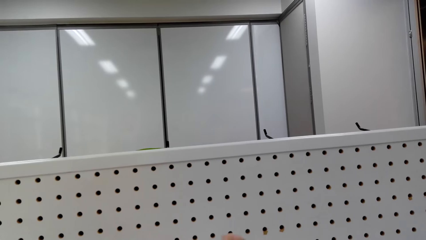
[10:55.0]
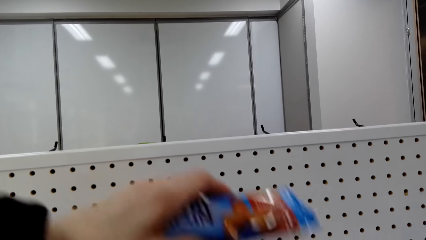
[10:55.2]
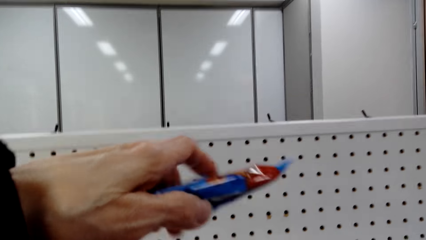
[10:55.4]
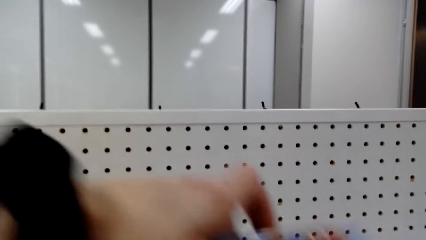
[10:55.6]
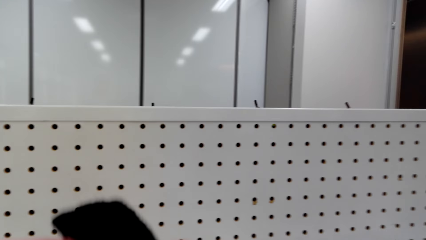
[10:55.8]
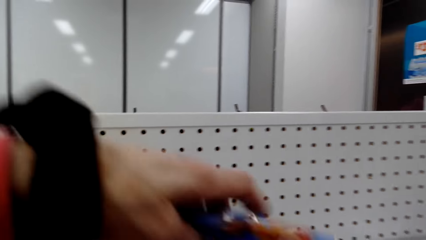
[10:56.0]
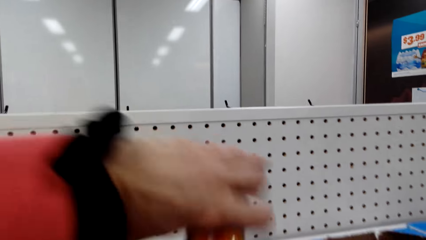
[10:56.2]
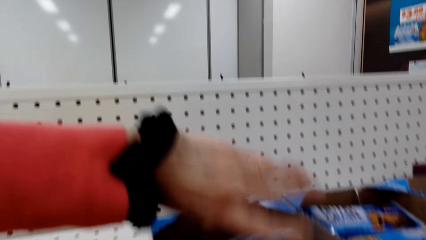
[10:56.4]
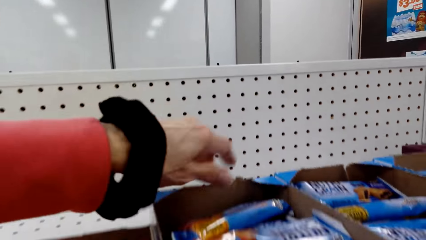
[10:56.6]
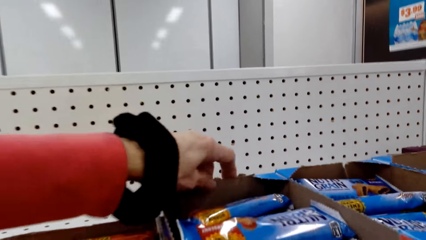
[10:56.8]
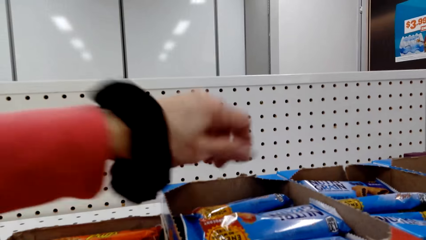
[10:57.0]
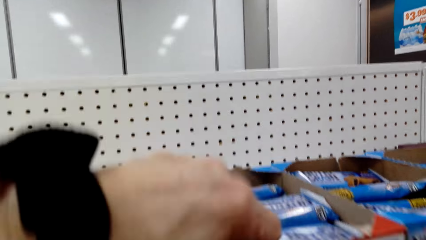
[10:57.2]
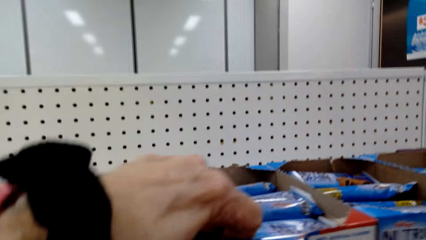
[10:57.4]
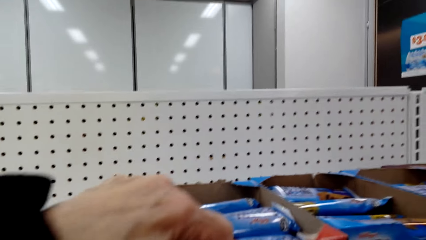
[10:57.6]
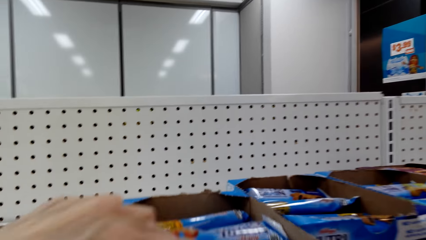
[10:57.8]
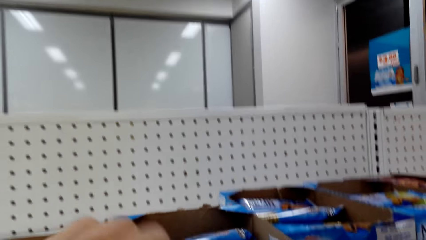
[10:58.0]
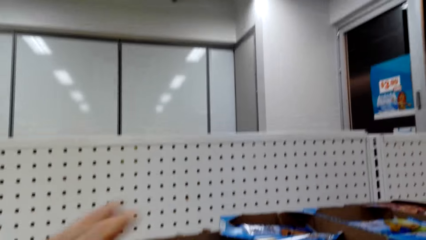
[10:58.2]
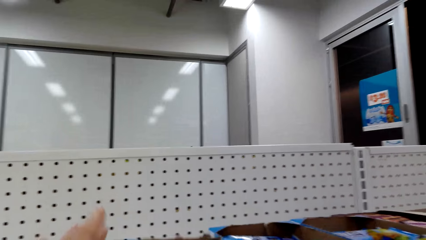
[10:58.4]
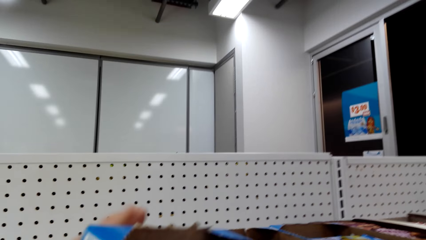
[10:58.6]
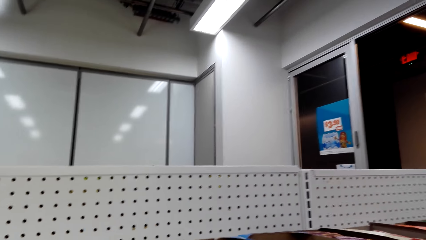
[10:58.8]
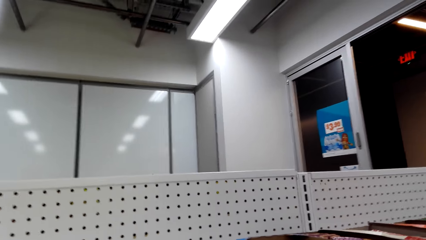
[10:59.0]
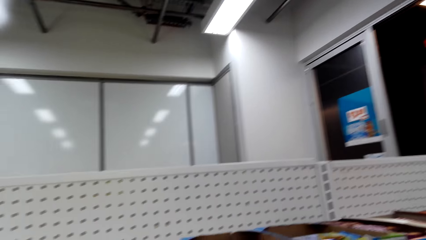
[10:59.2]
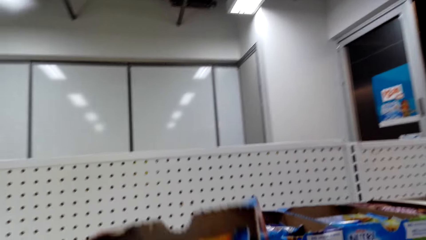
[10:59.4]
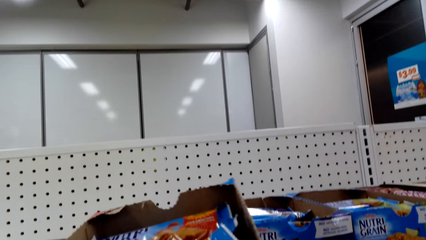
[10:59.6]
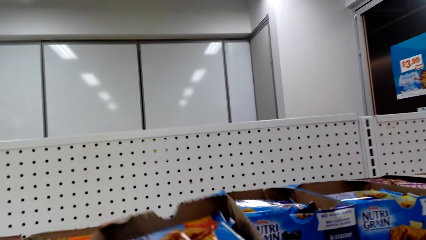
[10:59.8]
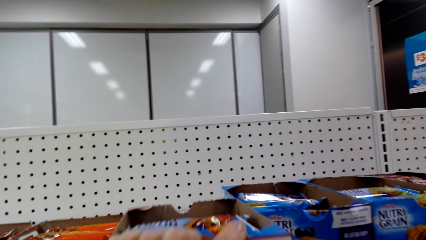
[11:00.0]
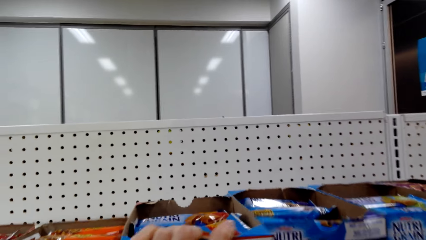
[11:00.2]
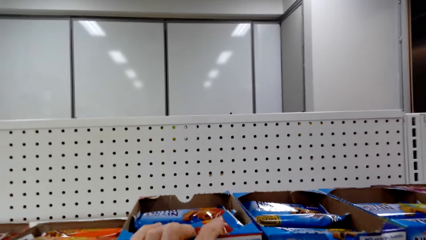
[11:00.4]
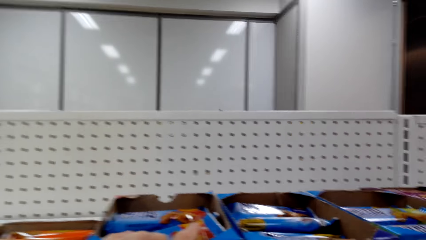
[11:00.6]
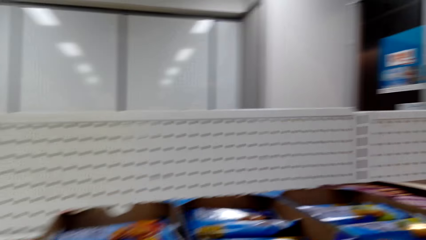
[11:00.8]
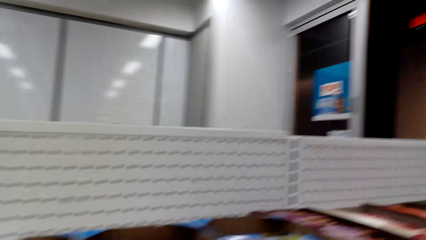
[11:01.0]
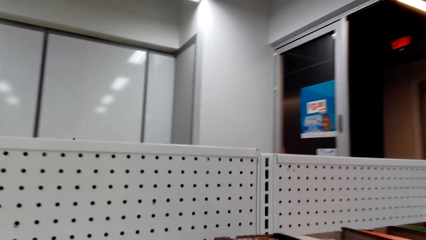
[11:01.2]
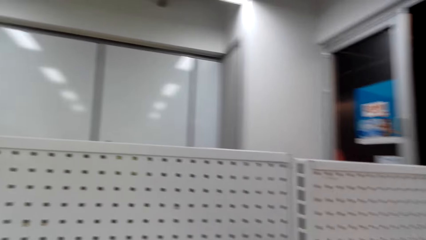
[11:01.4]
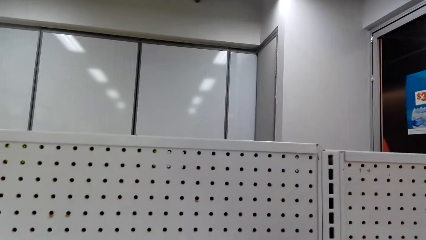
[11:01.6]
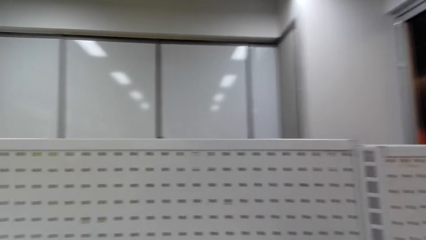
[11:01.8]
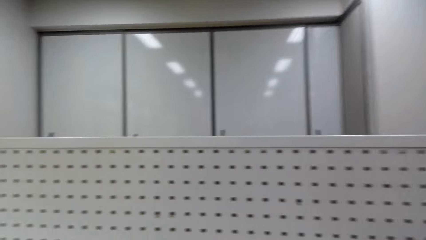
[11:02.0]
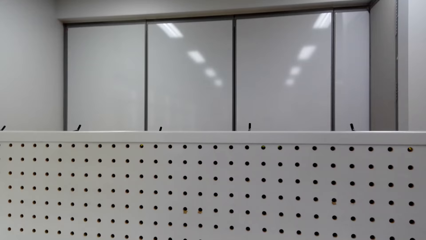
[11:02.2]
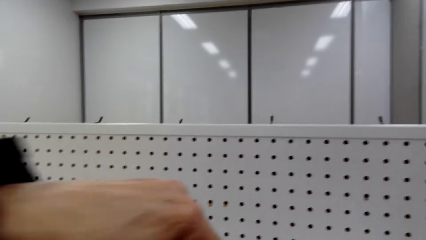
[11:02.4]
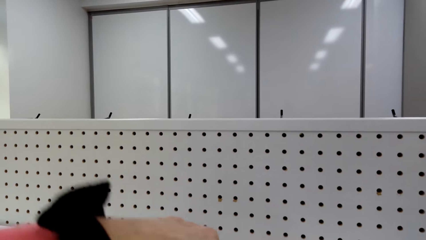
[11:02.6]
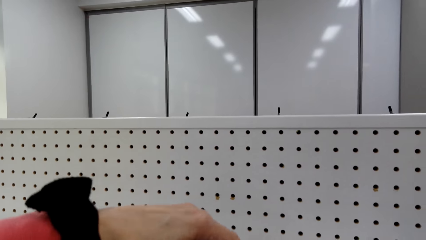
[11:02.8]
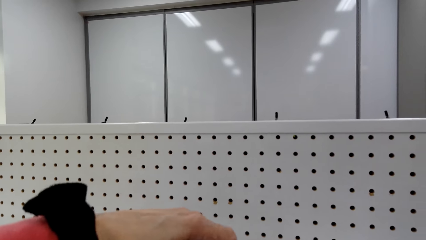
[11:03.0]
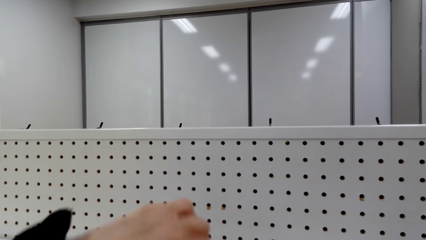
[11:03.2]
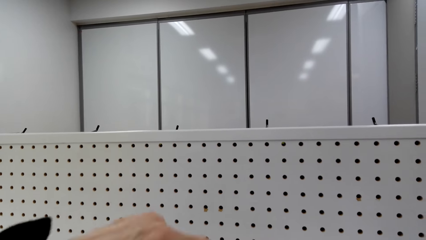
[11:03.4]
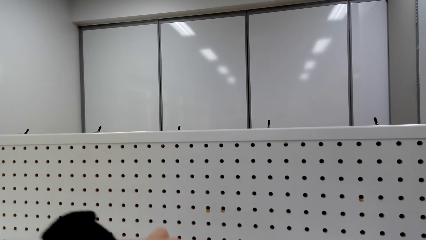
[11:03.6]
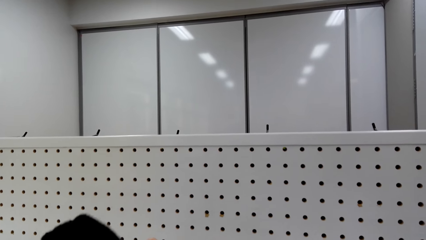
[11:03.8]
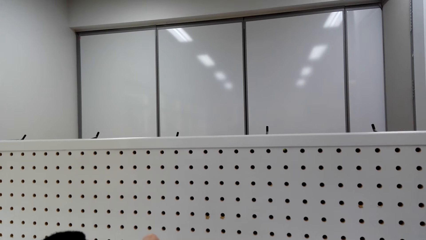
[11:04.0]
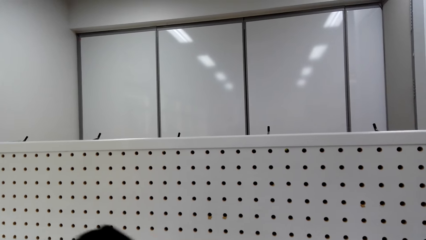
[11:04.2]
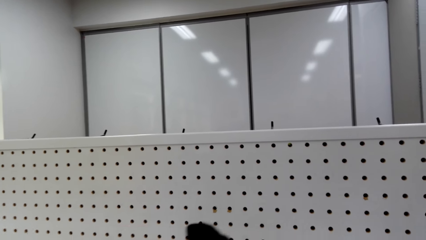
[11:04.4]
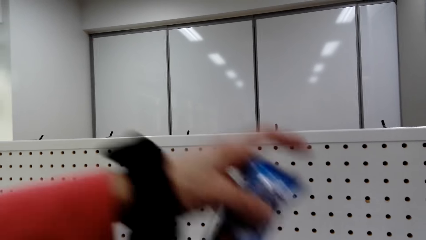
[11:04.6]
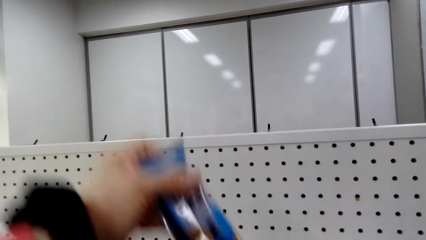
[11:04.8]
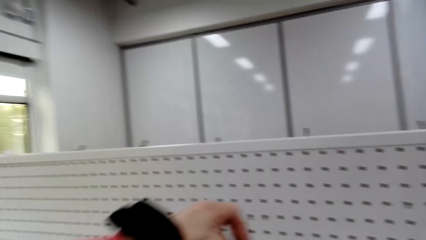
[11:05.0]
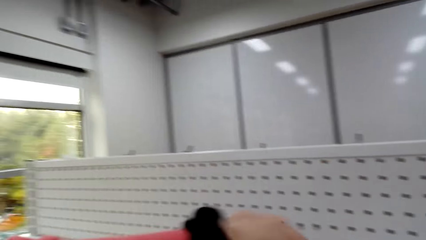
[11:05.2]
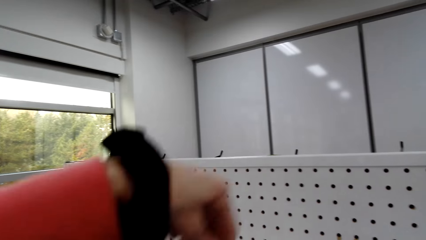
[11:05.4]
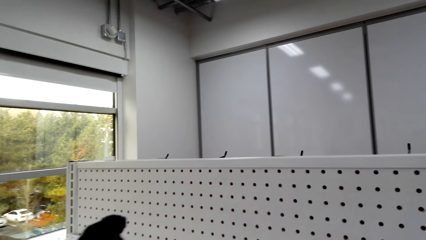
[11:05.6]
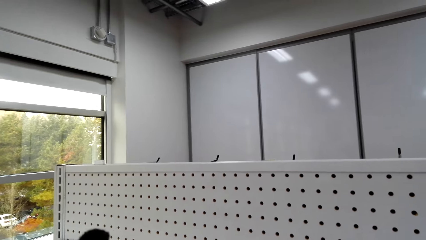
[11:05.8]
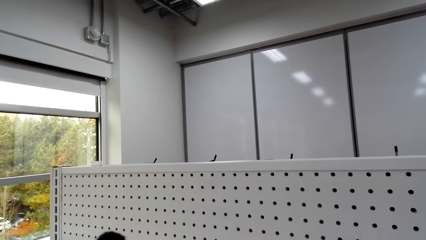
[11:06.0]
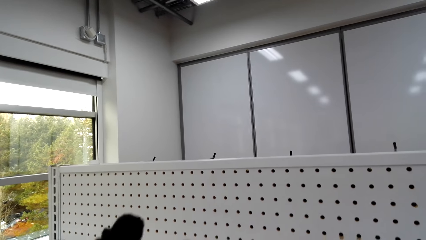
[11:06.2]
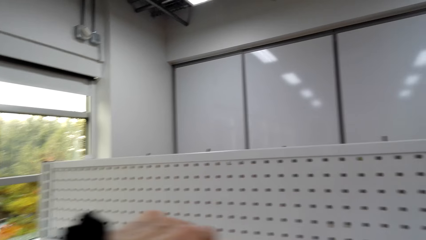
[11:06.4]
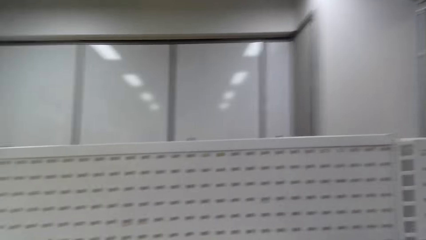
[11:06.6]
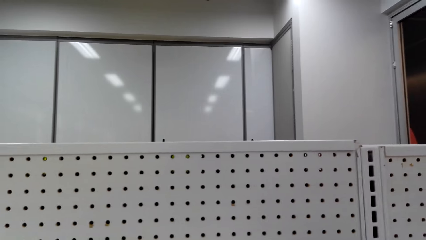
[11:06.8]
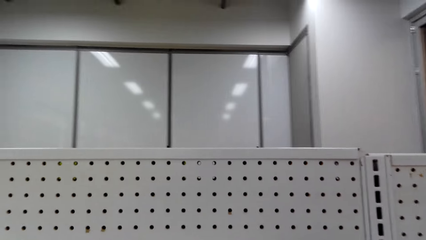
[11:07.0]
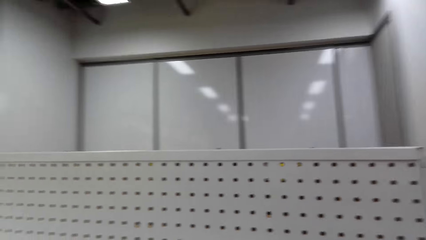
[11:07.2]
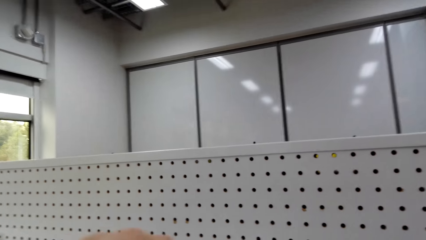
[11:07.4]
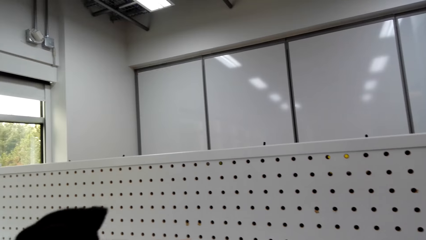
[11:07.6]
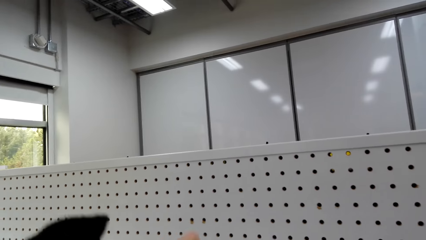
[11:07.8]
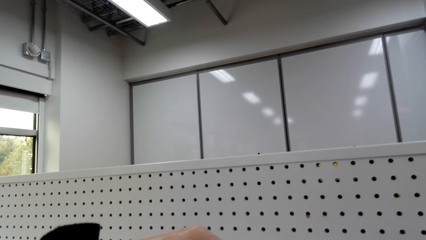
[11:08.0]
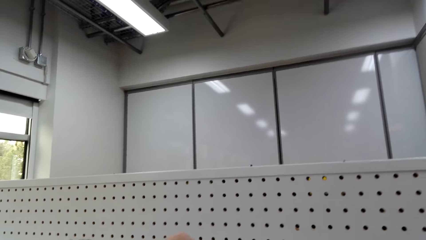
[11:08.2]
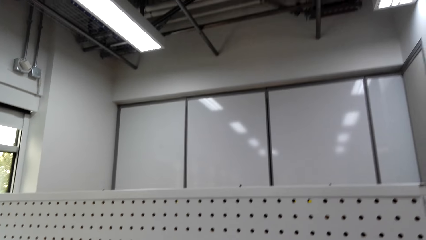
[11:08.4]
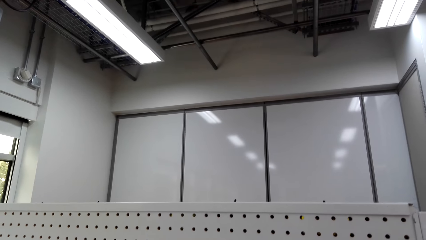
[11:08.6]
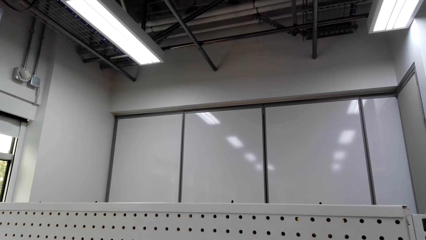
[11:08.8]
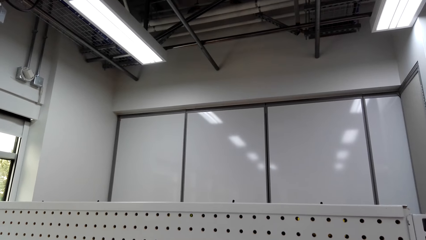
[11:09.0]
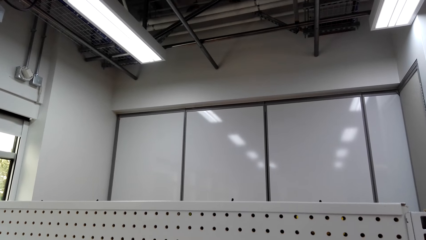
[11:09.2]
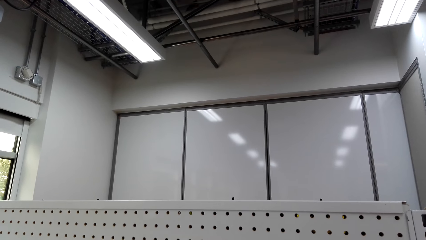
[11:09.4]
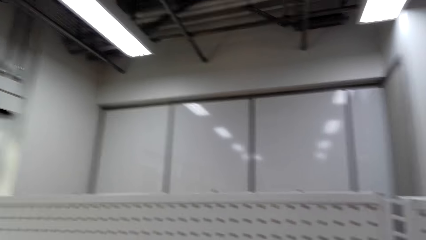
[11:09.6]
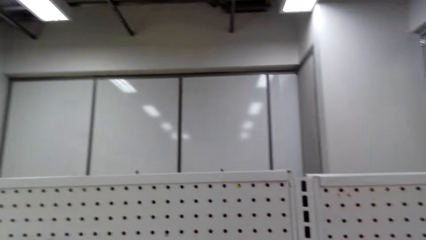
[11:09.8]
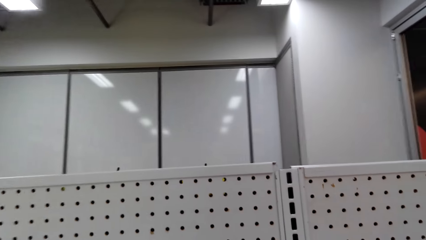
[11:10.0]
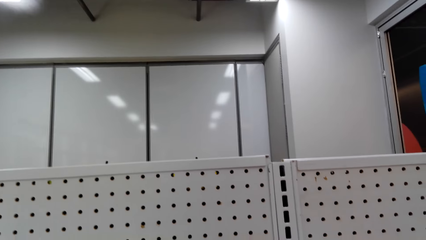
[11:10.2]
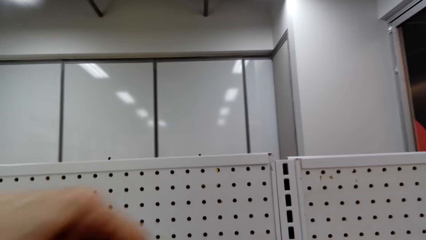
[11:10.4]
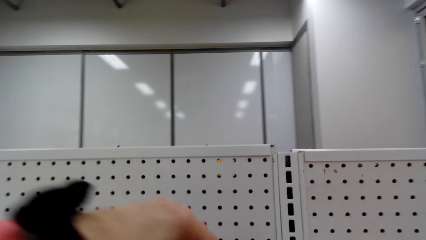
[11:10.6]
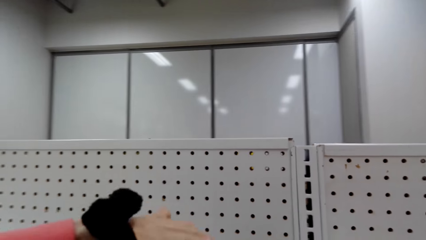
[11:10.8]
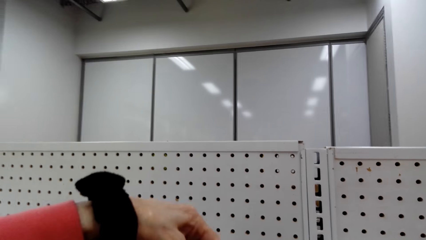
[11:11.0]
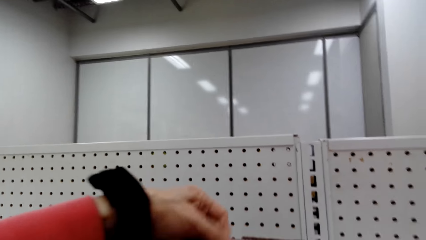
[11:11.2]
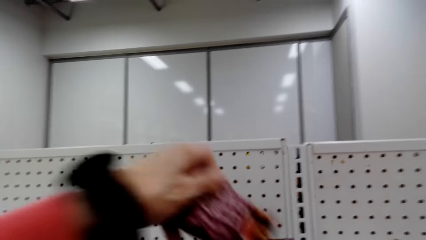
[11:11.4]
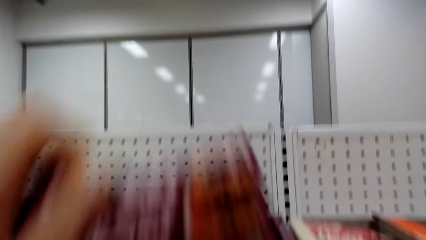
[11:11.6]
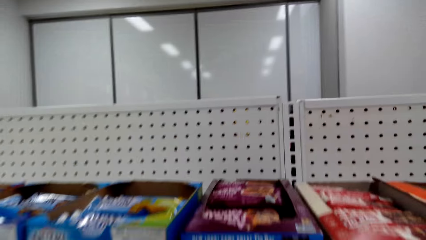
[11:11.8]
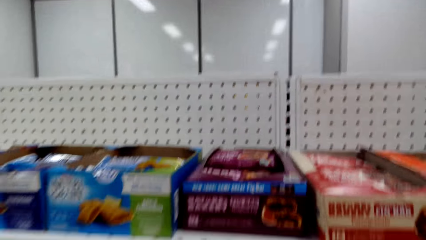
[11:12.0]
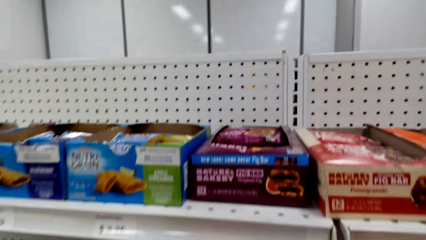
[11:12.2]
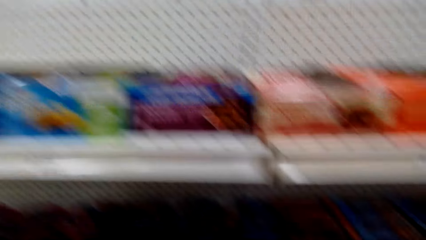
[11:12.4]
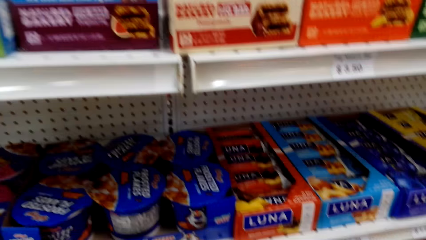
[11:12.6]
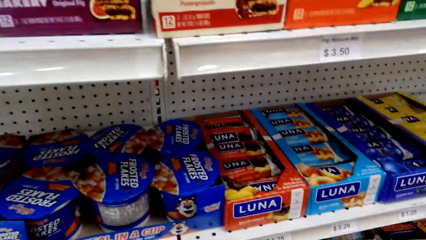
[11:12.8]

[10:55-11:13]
The camera wearer arranges the shelf. They pick something from the shelf.
